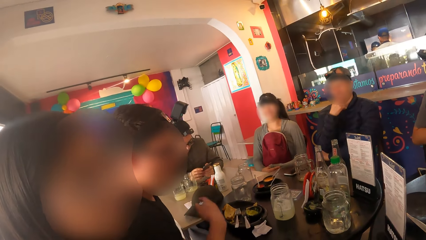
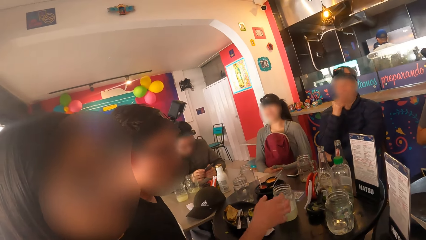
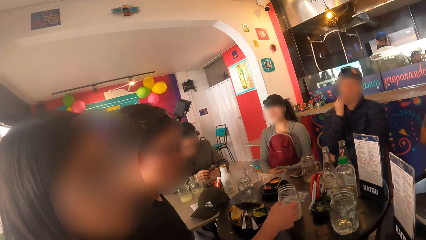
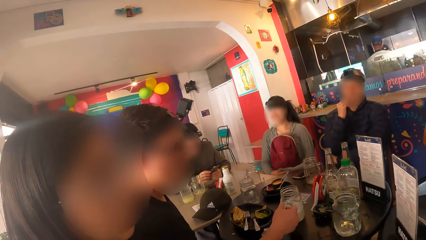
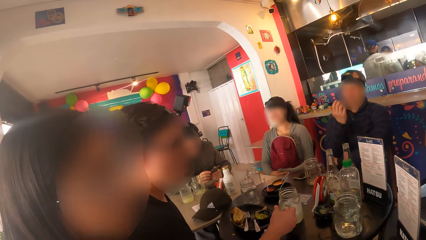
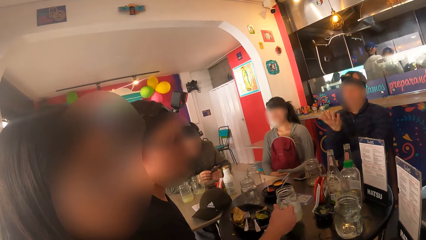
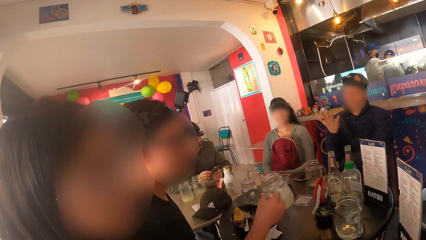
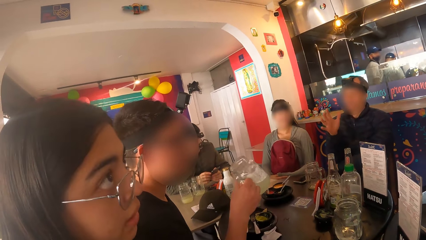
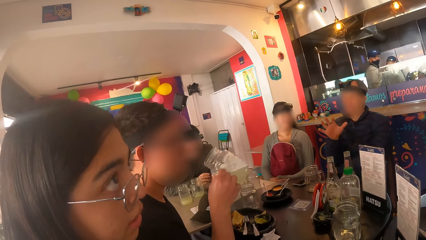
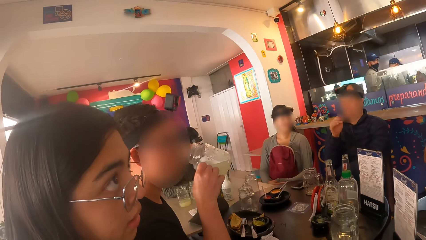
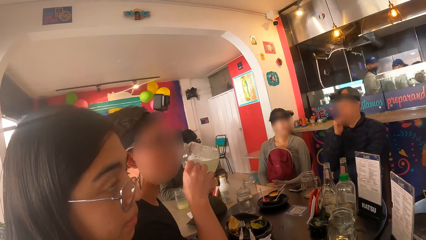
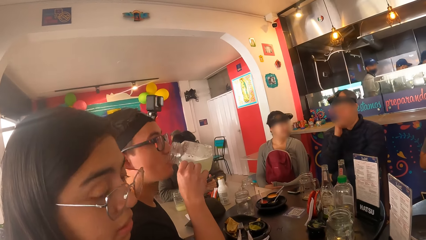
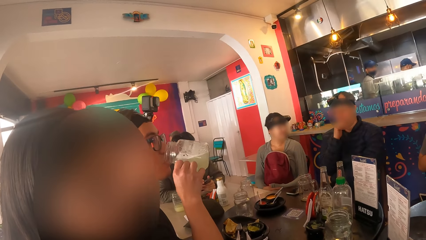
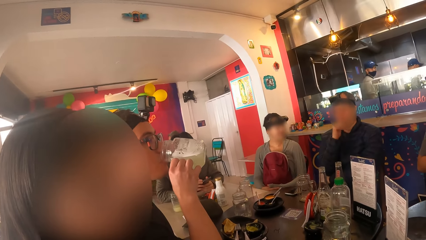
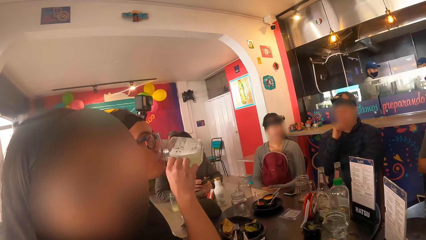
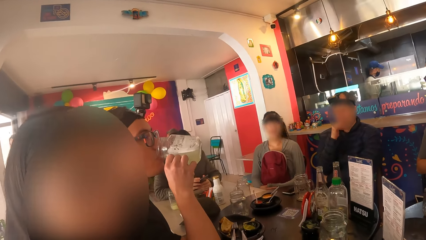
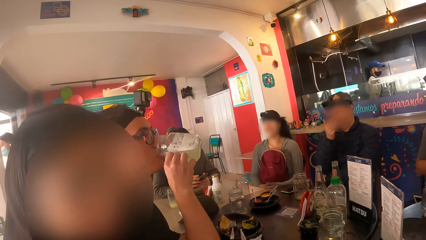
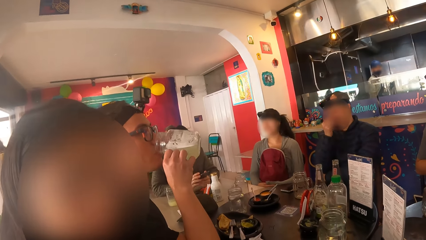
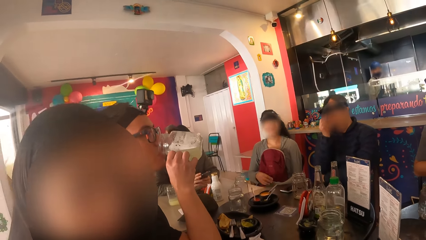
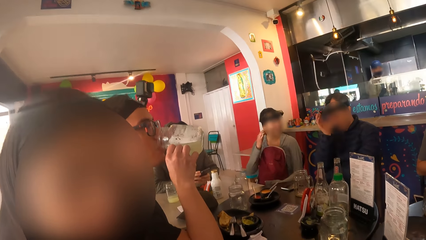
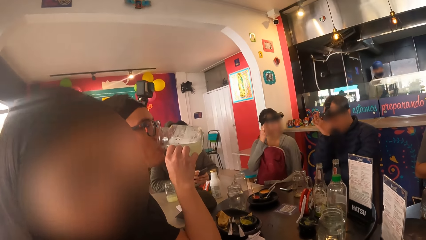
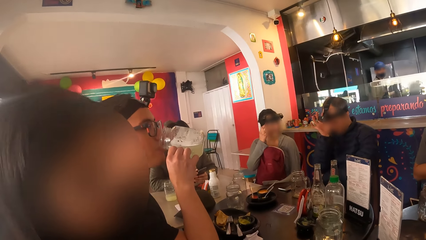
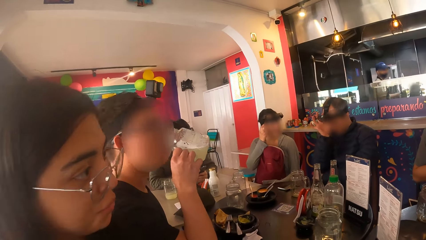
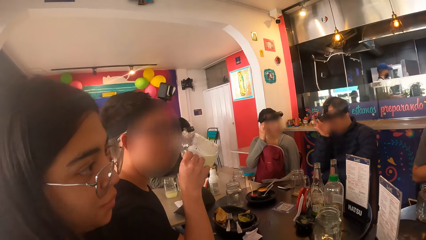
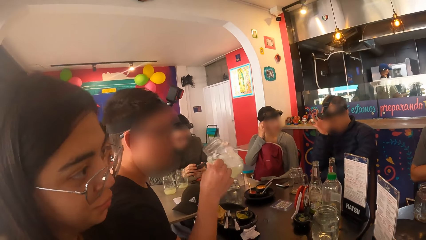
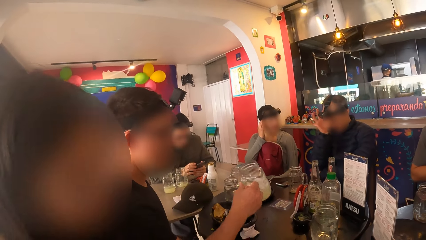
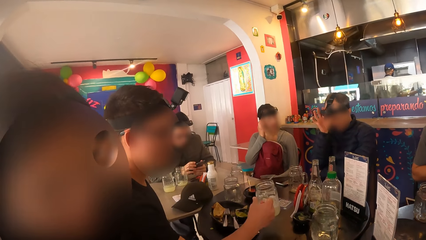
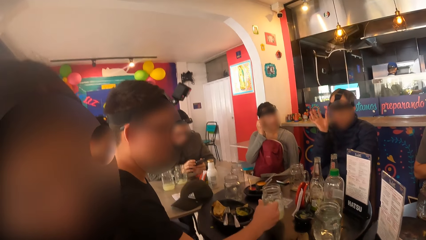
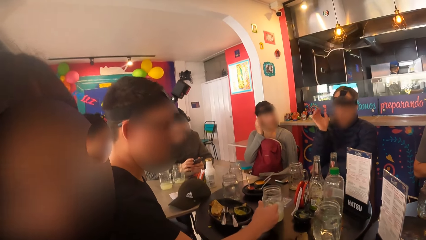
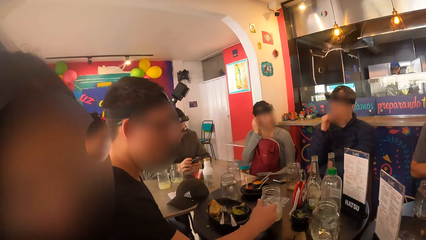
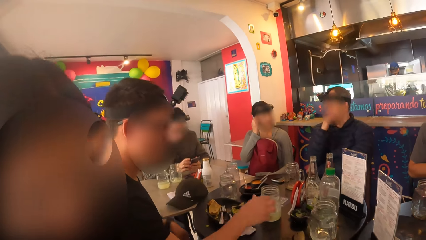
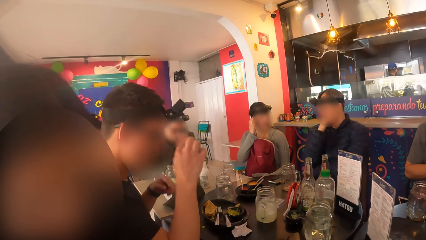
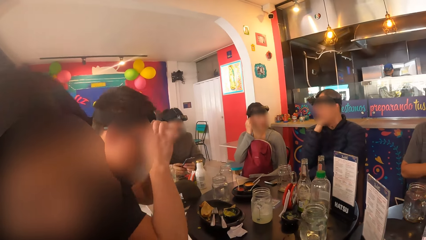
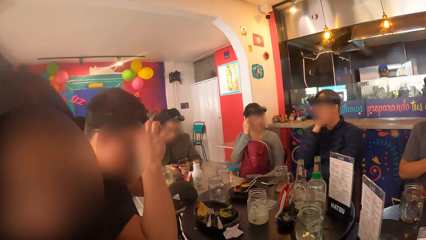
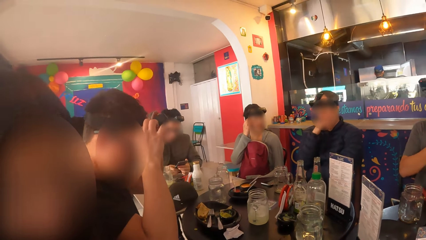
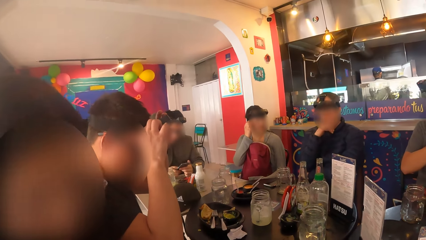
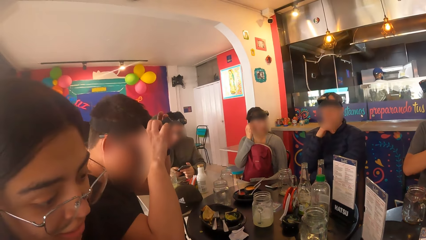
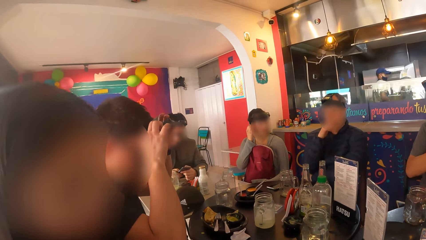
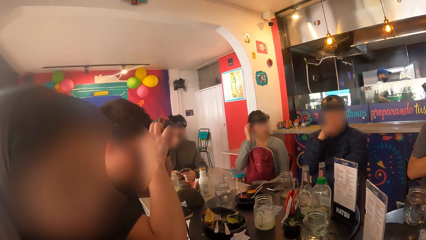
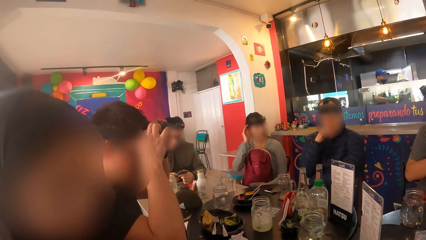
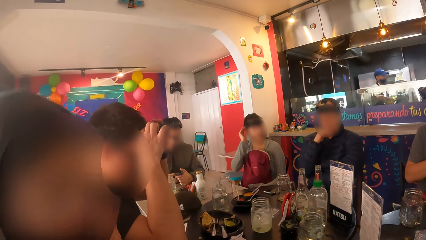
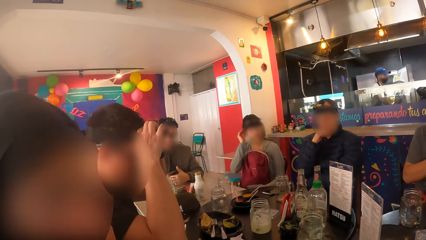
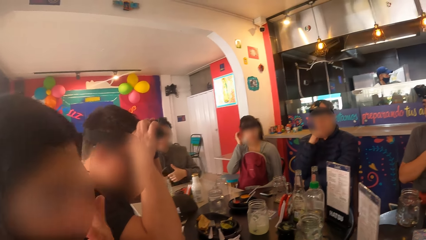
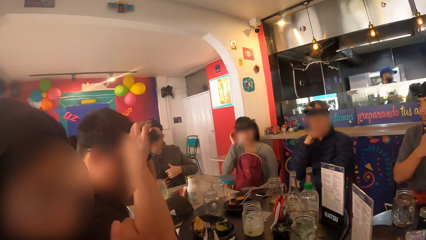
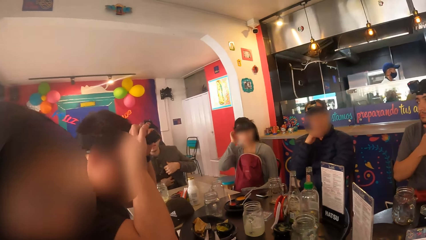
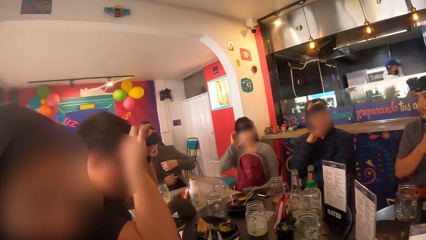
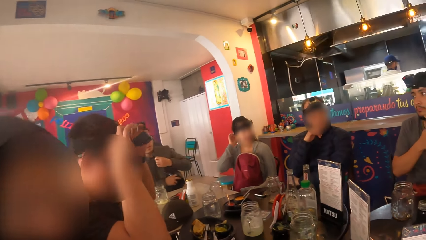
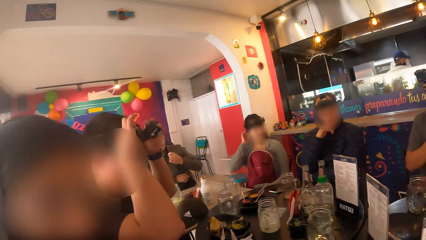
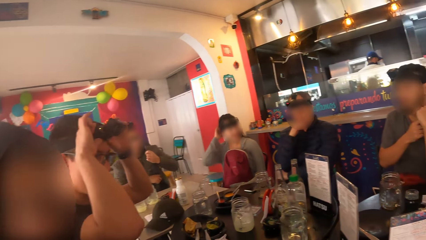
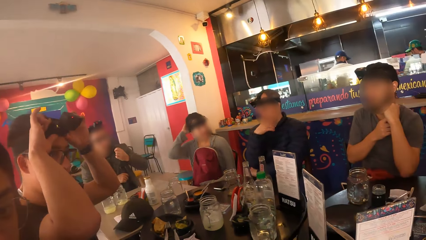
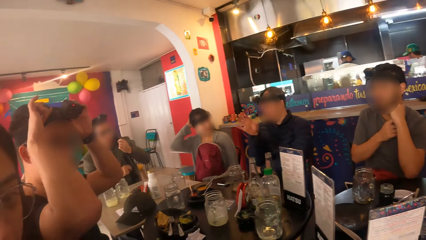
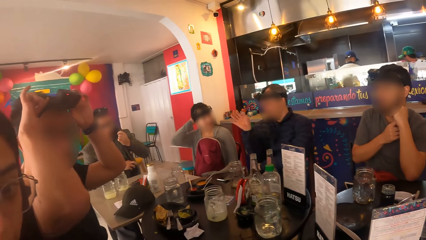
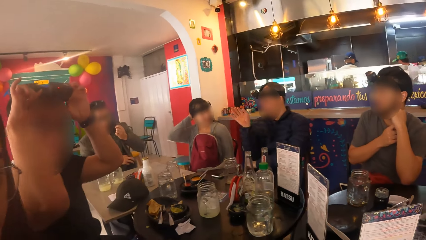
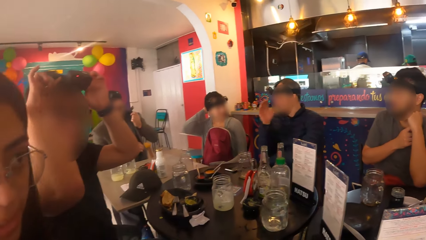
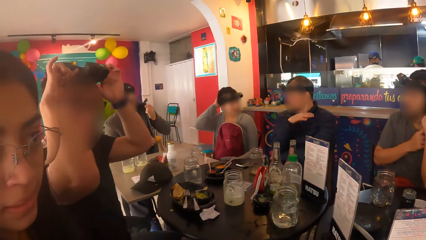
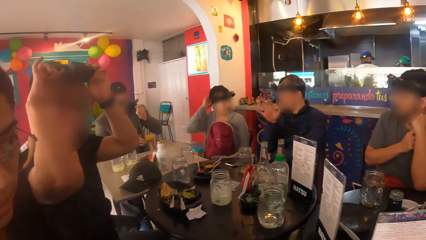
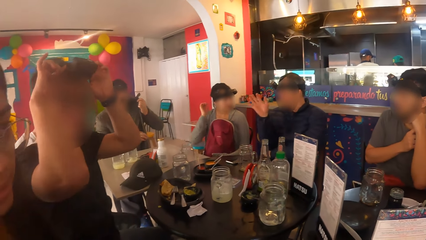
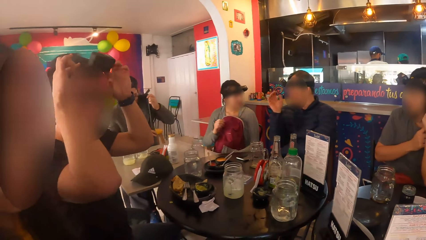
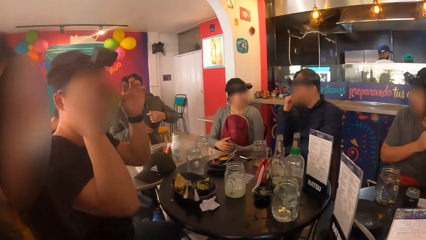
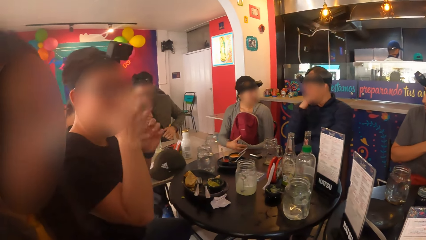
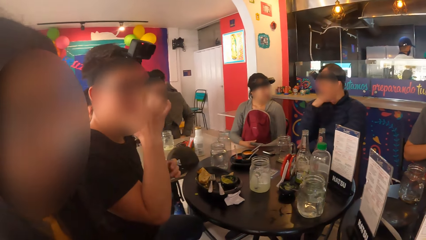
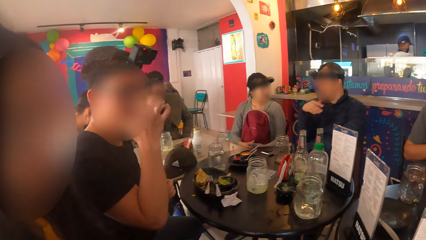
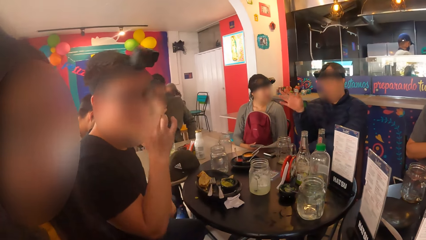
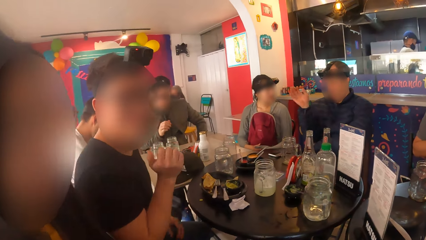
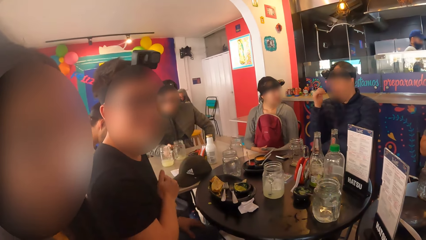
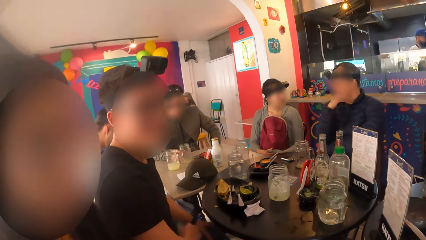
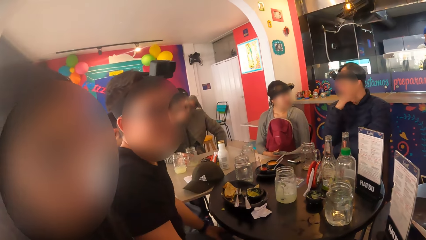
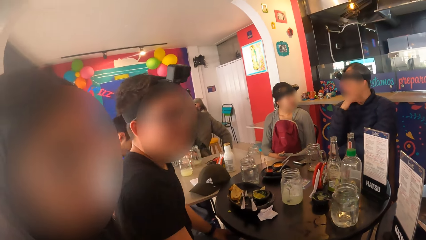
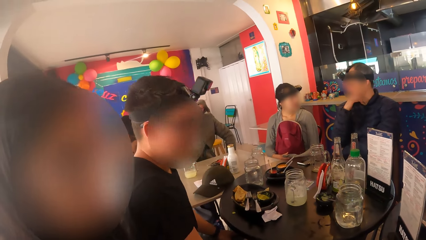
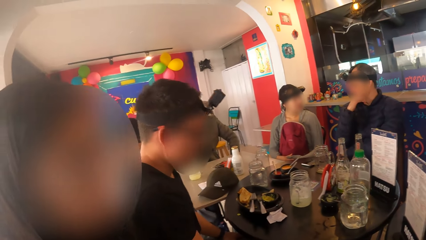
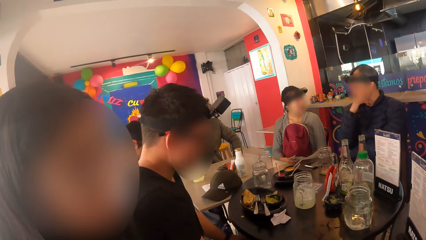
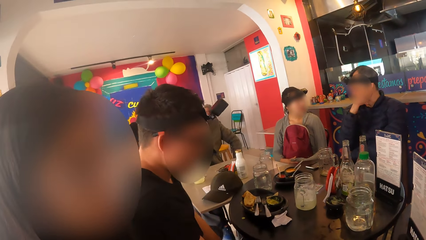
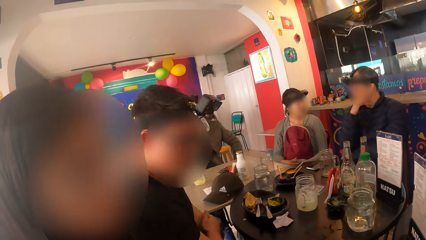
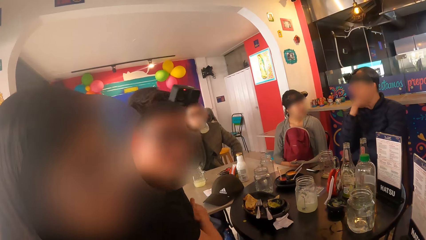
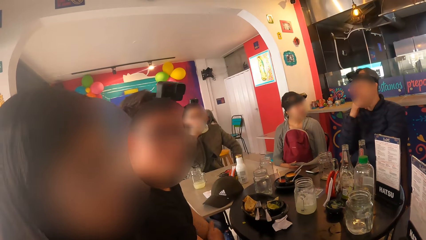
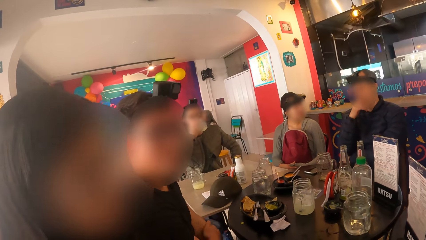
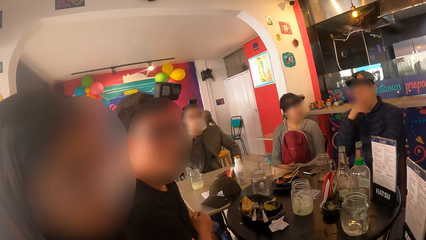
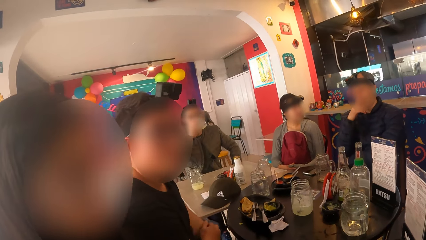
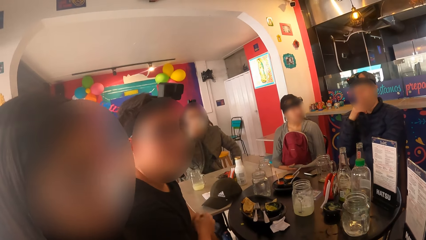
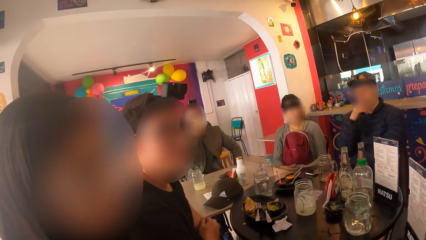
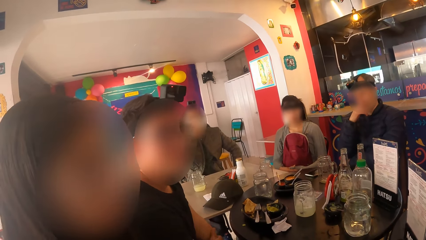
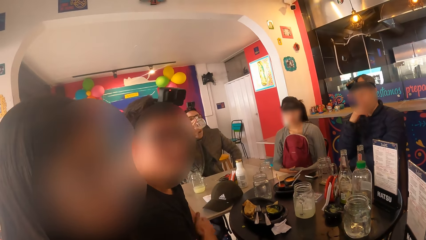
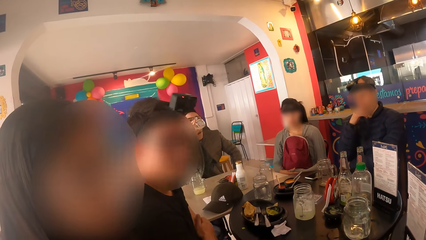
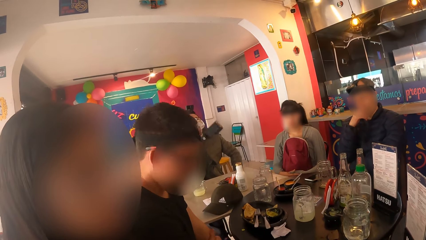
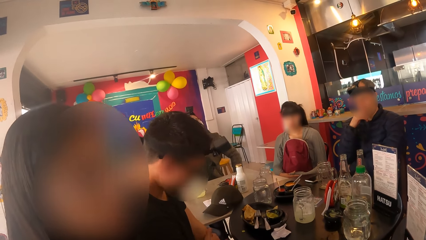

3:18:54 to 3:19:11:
A man picks up a cup from the table with his right hand. Another man adjusts a camera on his head with his right hand. The second man examines his right hand. The first man drinks from the glass cup in his right hand. A woman touches her head with her right hand. The second man adjusts the camera on his head with his right hand. The woman adjusts a camera on her head with her right hand. The first man drops the glass cup in his right hand to the black table. The first man adjusts a camera on his head with both hands. A third man passes the phone from his left hand to his right hand. Another woman adjusts the pair of glasses on her head with her left hand. The third man holds his jacket with his left hand and puts the phone in his jacket with both hands. The camera wearer interacts with the second woman and the first man. The third man touches his nose with his right hand and lifts a glass cup from the brown table with his right hand. The first man rubs his left hand with his right hand. The third man drinks from the glass cup in his right hand.
